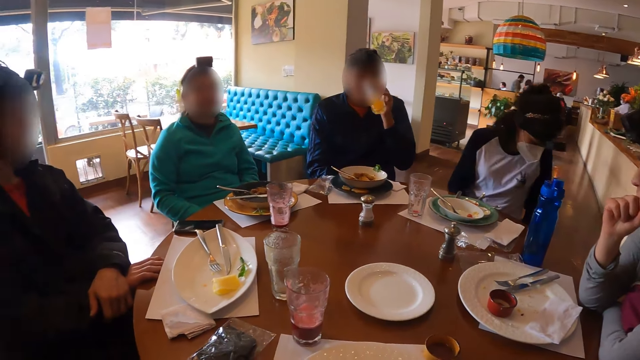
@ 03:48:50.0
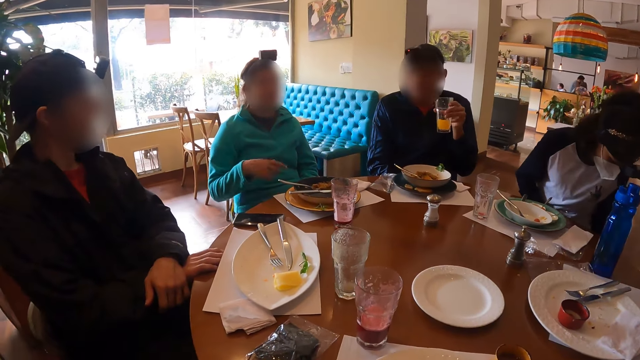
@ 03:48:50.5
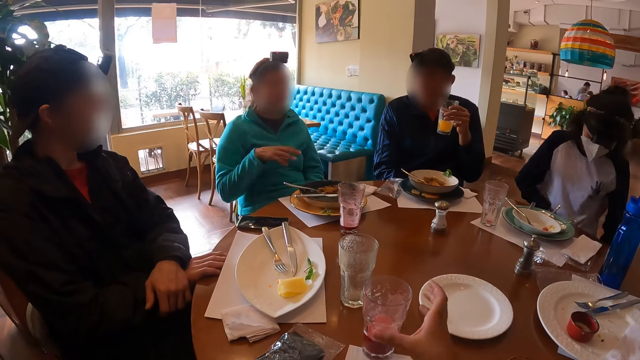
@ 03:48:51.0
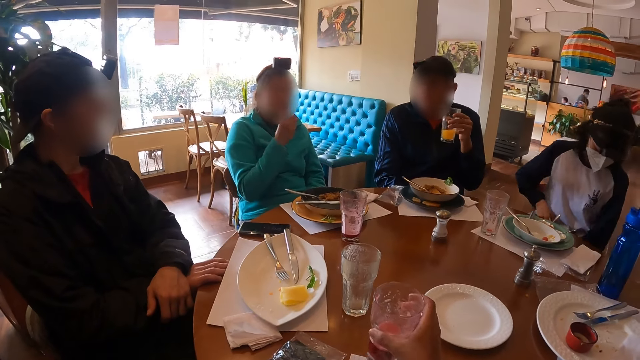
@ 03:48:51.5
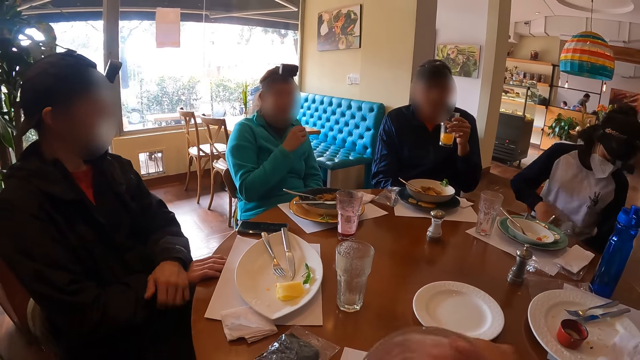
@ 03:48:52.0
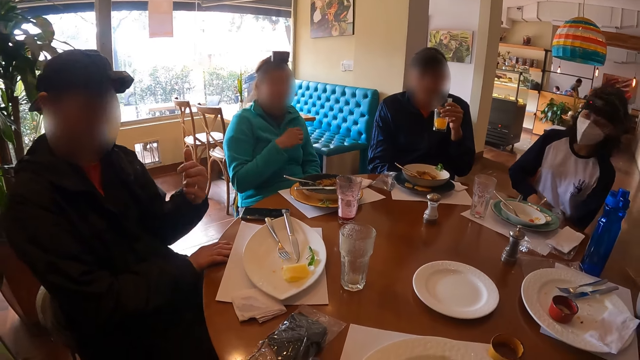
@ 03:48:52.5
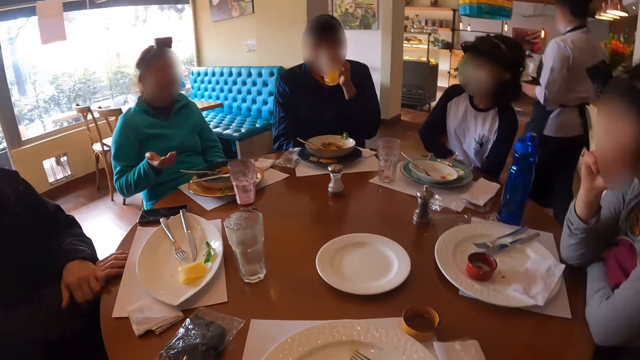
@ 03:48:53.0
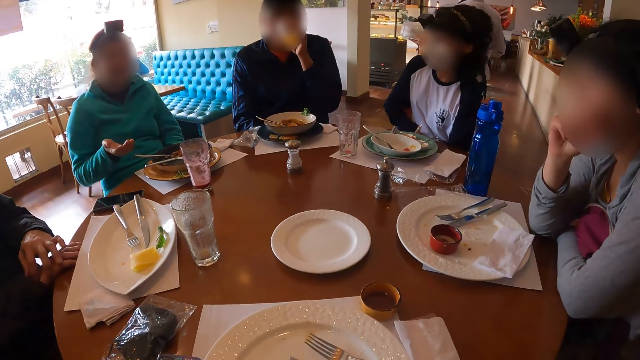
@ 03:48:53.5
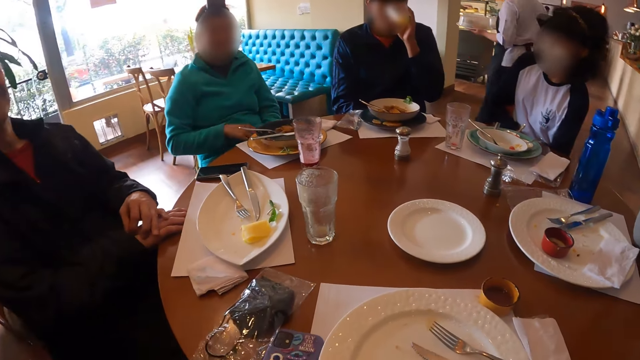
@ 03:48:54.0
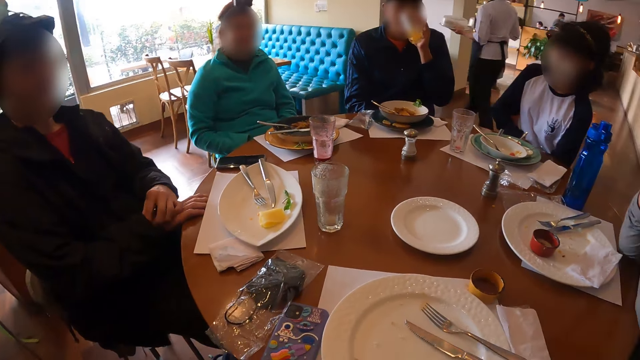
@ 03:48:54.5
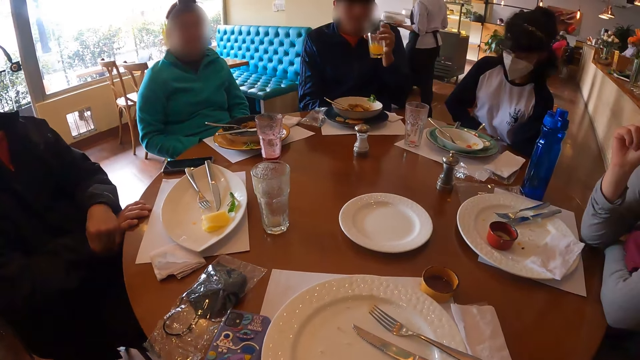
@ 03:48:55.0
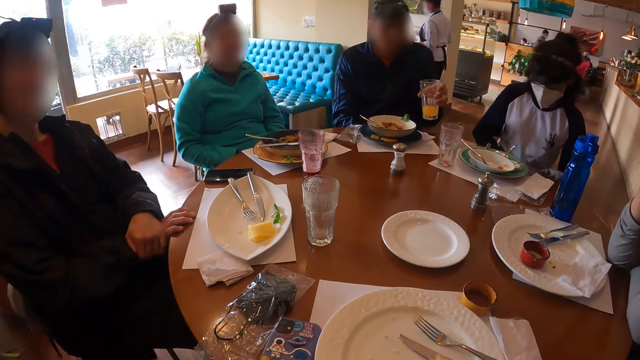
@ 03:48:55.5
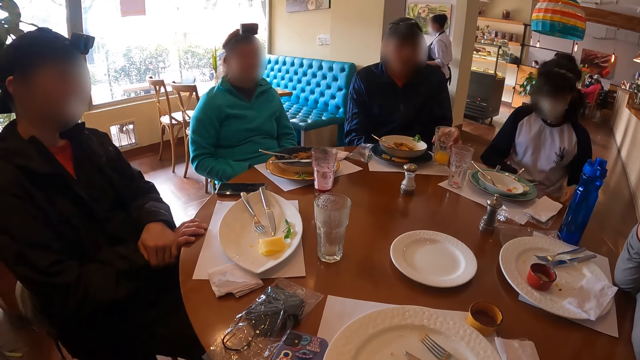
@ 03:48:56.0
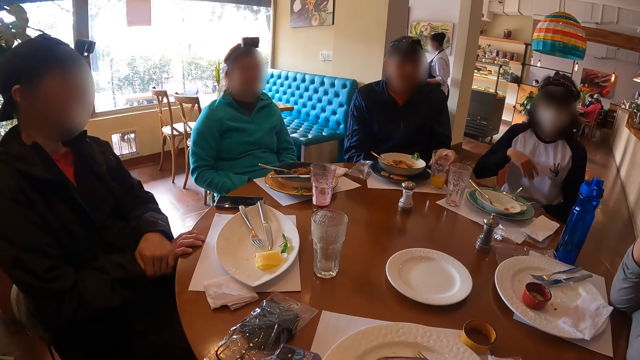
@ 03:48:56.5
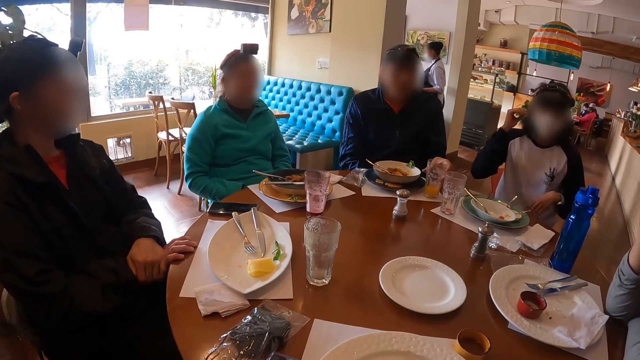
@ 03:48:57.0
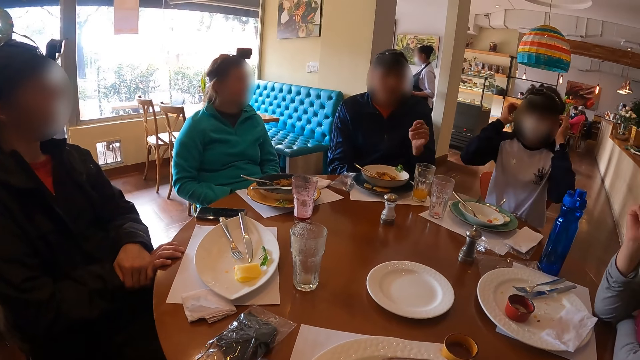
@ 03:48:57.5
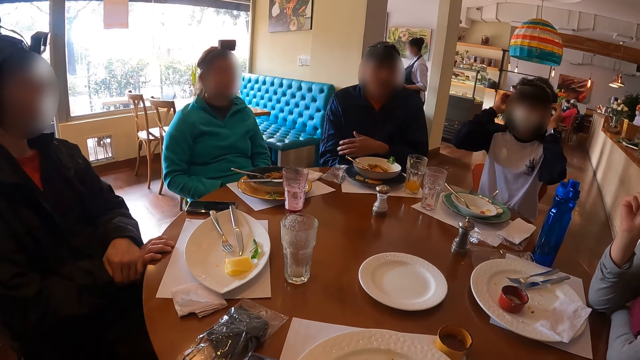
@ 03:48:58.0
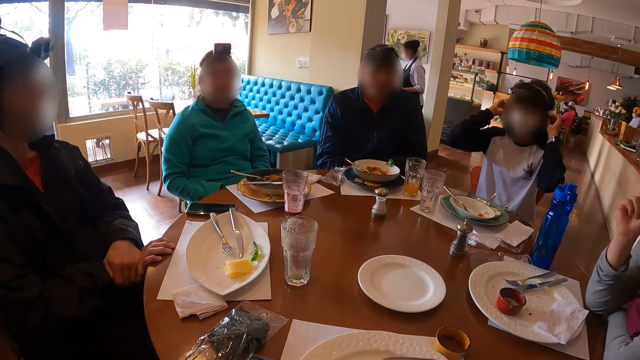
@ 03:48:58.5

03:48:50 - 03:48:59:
The woman gesticulates with her right hand. The camera wearer picks a cup of juice from the table with her right hand. She drinks from the cup of juice in her right hand. A man gesticulates with his left hand. Another man drinks from the cup of juice in his right hand. The first man places his left hand on his right hand and scratches his right hand with his left hand. The other man places the cup of juice on the table with his right hand. Another woman adjusts her hair with both hands.

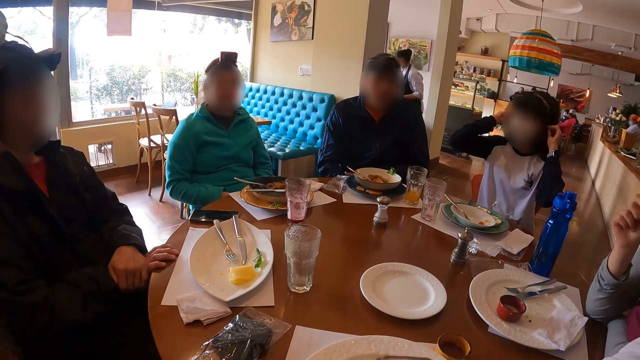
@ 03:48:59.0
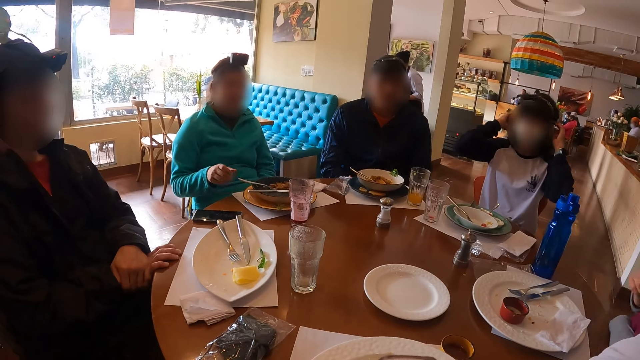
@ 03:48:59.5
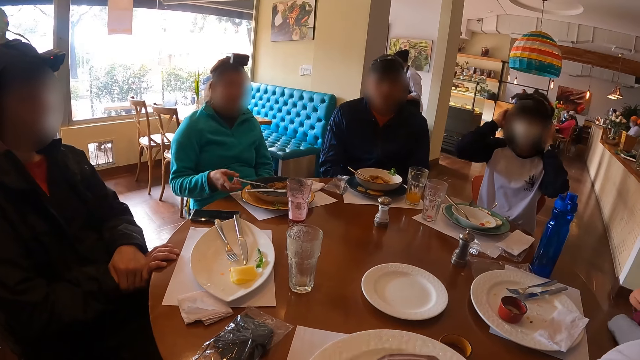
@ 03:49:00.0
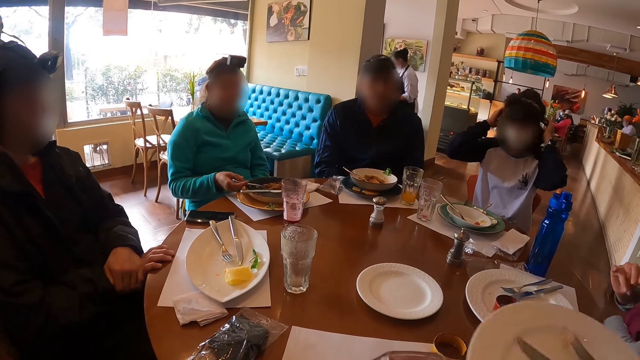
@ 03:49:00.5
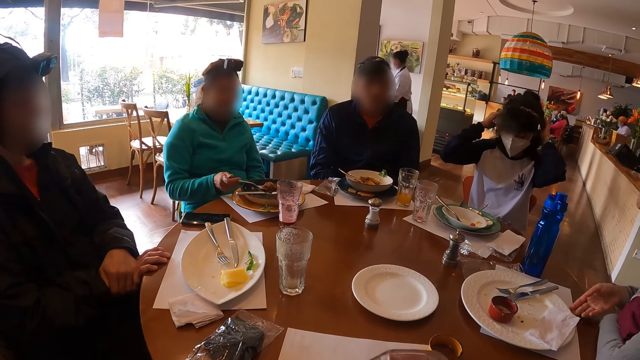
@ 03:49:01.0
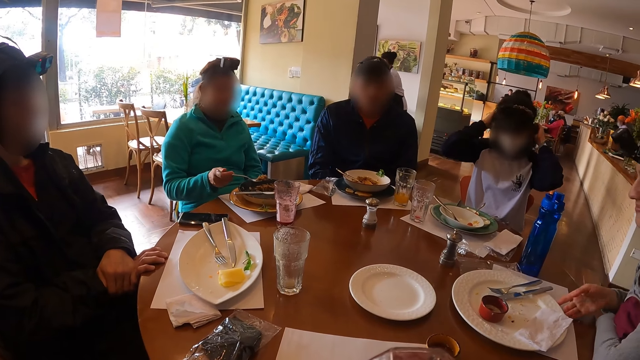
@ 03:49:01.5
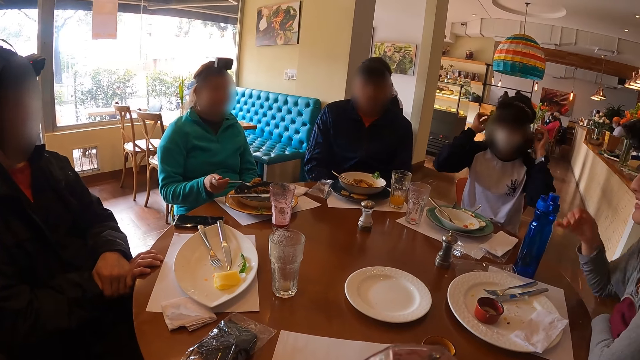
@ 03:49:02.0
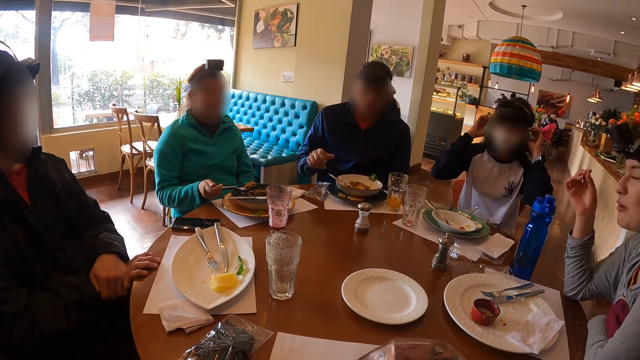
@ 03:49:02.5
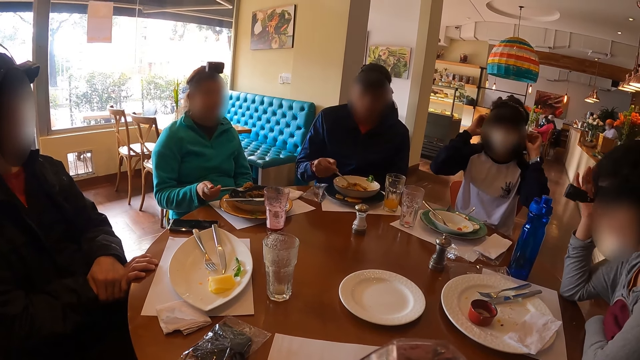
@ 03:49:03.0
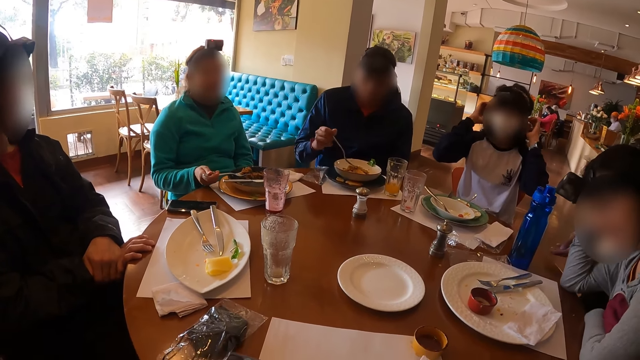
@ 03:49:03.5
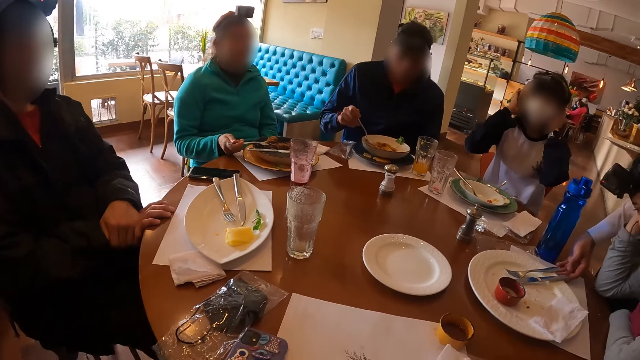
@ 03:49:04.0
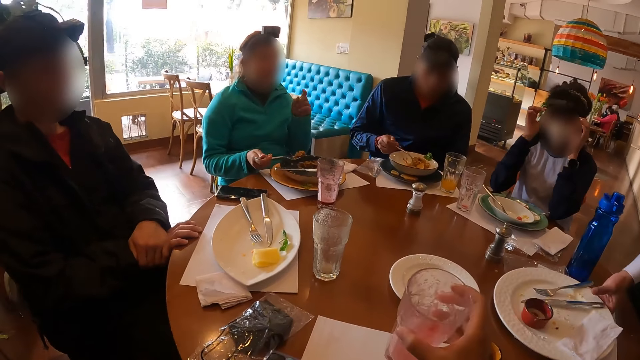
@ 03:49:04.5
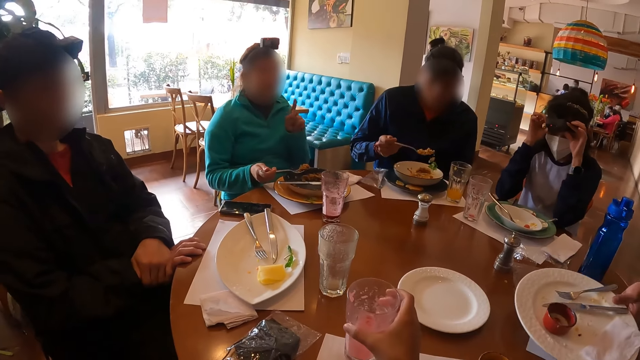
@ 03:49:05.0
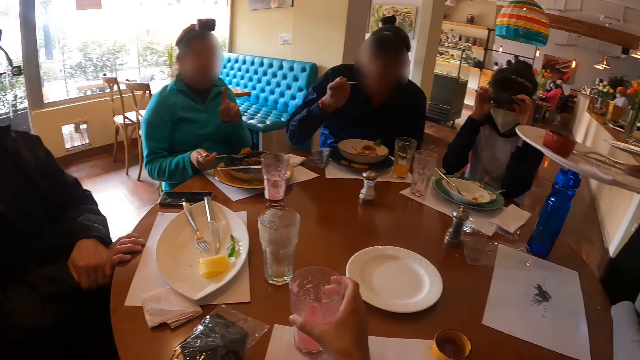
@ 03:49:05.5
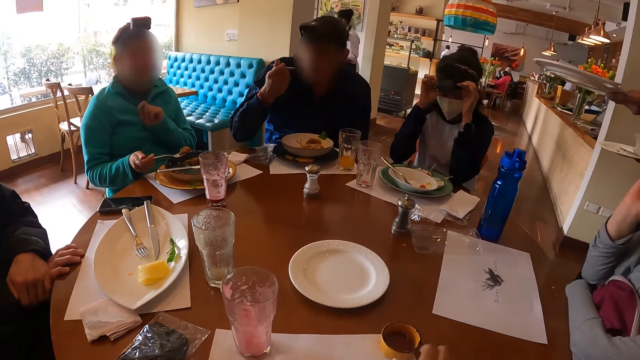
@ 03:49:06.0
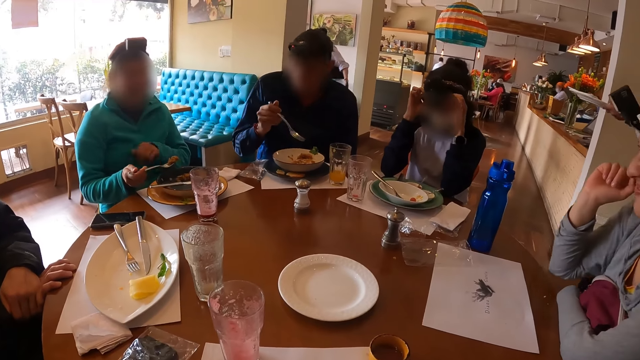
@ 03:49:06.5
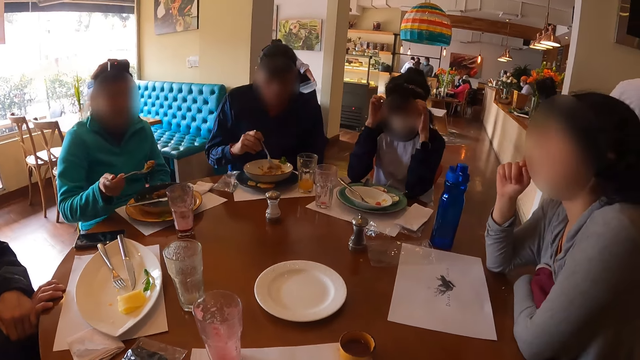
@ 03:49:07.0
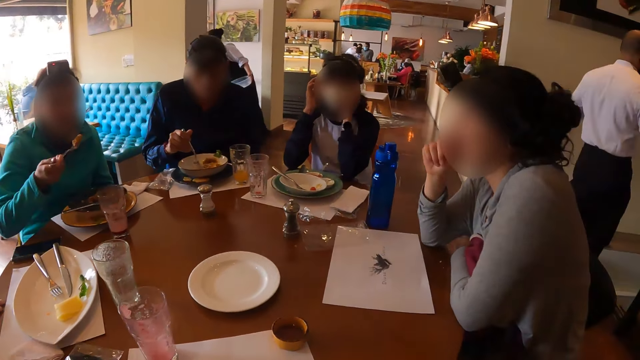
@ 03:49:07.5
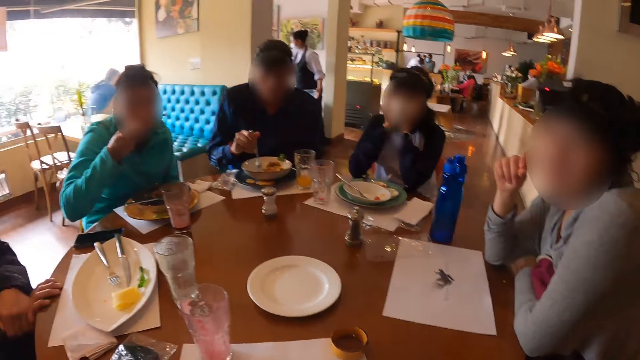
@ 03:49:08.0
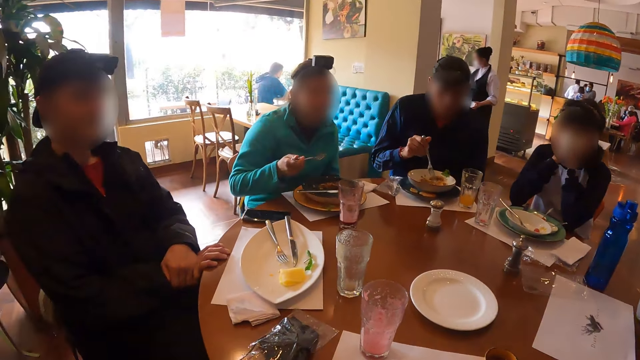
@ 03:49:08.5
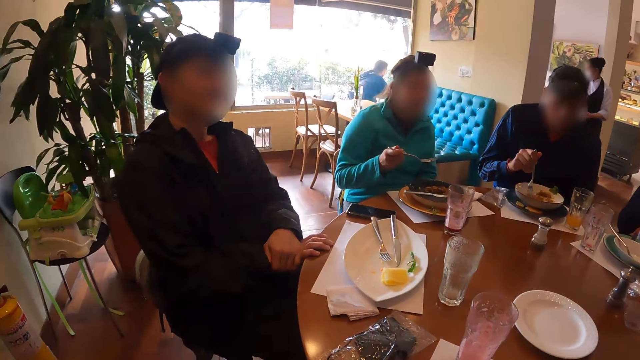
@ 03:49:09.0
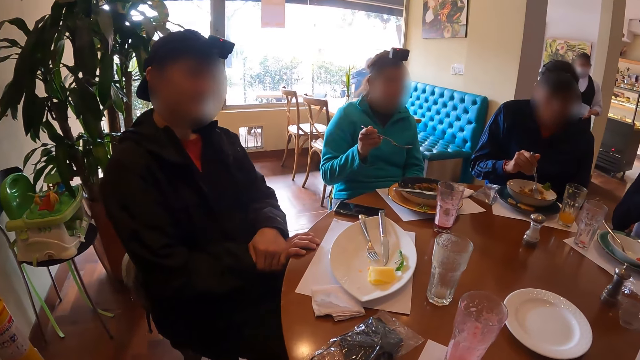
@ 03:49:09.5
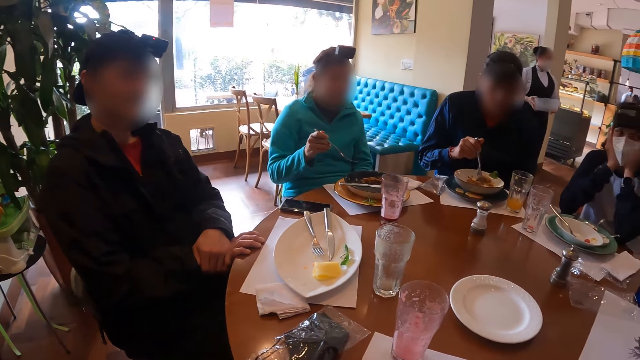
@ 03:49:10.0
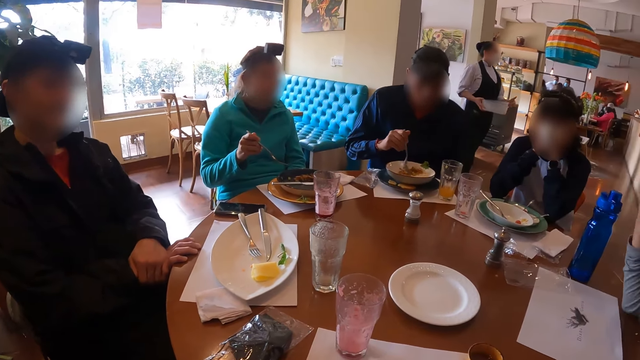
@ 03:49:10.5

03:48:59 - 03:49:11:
The woman places her right hand on the fork on the plate. A waiter picks the plate from the table with his right hand. The woman picks a fork full of porridge with her right hand. Another woman moves the plate on the table with her right hand. The camera wearer gives out the plate. A man picks the fork from the plate with his right hand. The second woman scratches her head with her right hand. The man picks a fork full of porridge with his right hand. The waiter picks the plate from the table with his left hand. The first woman gesticulates with her left hand. A third woman adjusts a camera on her head with both hands. The camera wearer places the cup of juice on the table with her right hand. The man eats the porridge on the fork in his right hand. The camera wearer sips a drink. The third woman places her hands on her face. The man moves porridge in the plate with the fork in his right hand. The first woman eats the porridge on the fork in her right hand.
